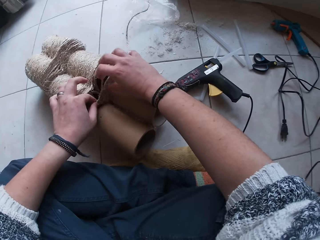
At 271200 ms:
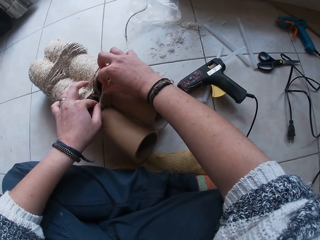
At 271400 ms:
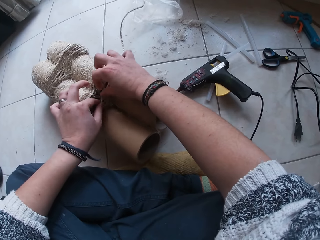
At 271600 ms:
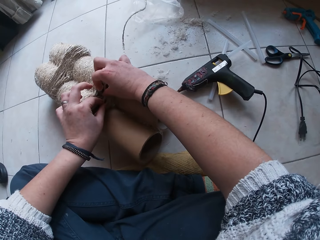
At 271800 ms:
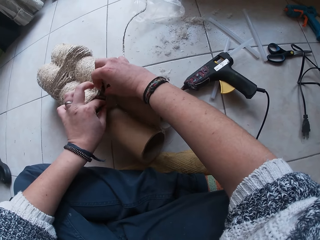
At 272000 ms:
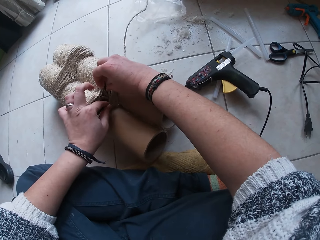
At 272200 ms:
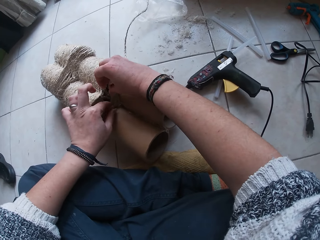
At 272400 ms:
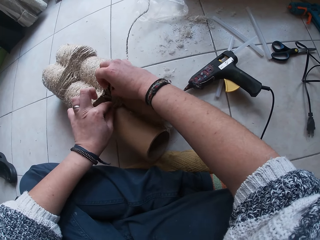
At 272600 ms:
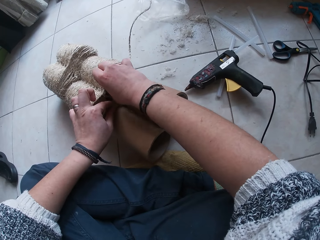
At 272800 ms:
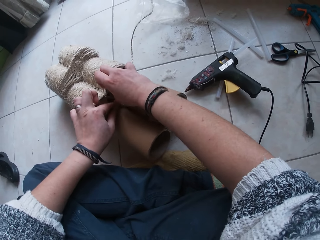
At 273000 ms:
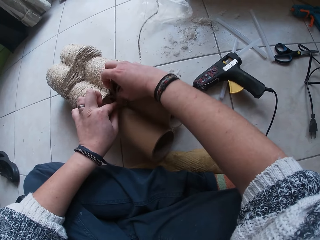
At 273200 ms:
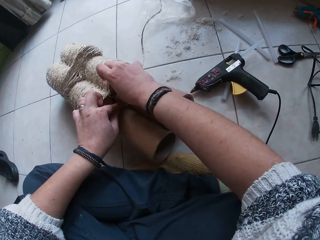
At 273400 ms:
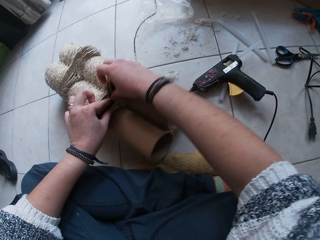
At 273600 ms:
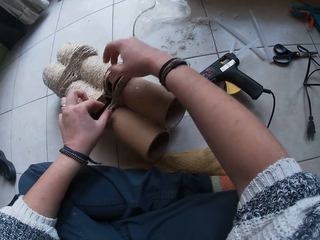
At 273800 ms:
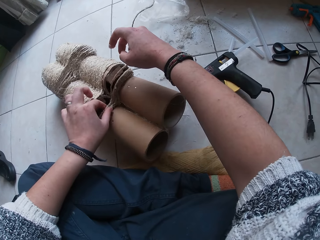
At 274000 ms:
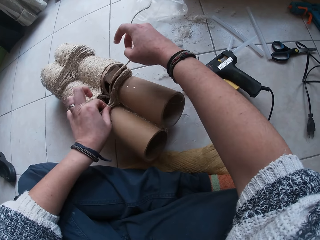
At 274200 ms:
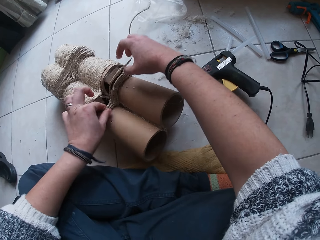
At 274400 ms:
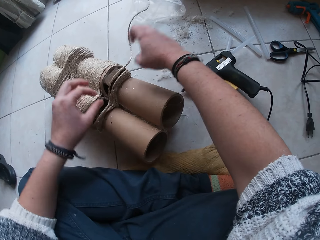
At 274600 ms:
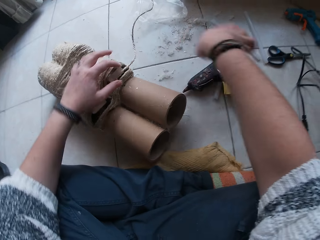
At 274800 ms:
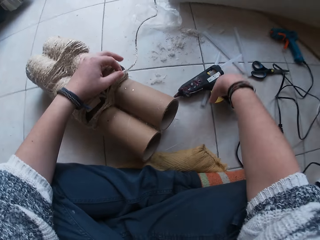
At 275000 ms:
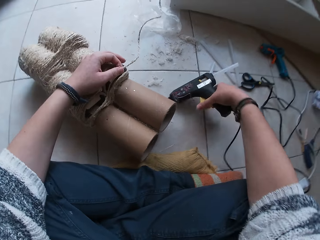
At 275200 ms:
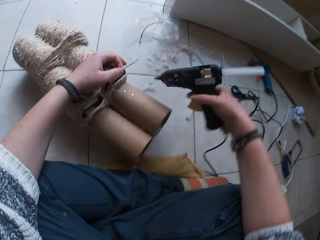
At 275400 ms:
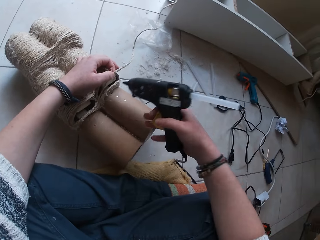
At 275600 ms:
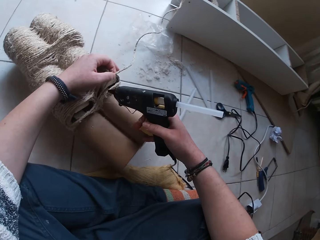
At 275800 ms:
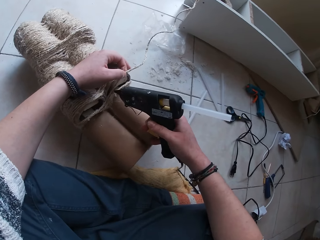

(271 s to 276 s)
The camera wearer presses the string of rope on the paper craft with her hands. She sticks the sisal rope on a roll. She holds the string of rope with her left hand and picks up the glue gun from the floor with her right hand.

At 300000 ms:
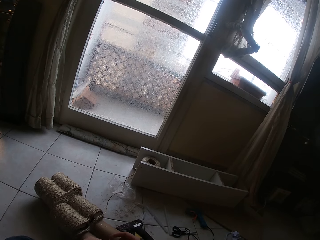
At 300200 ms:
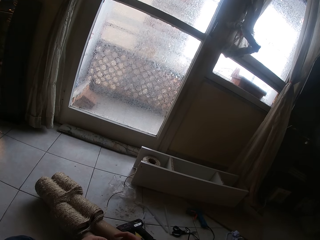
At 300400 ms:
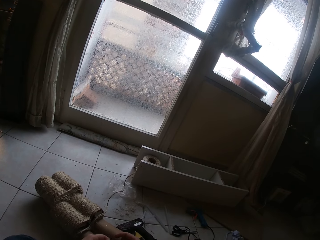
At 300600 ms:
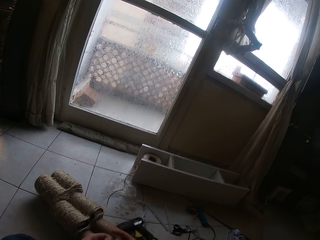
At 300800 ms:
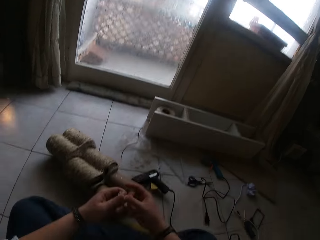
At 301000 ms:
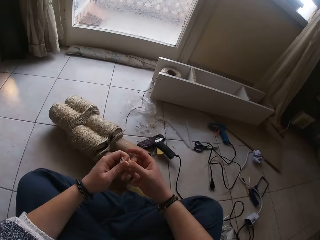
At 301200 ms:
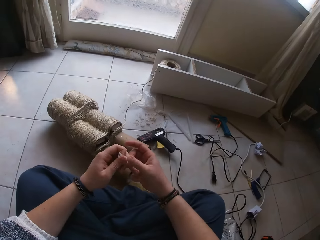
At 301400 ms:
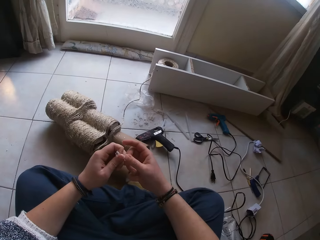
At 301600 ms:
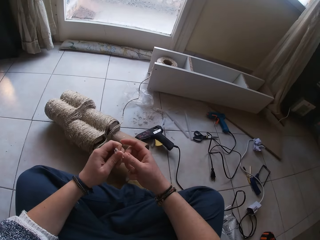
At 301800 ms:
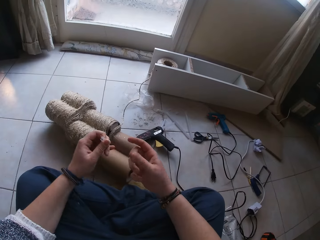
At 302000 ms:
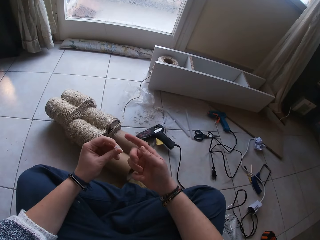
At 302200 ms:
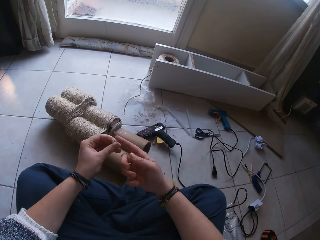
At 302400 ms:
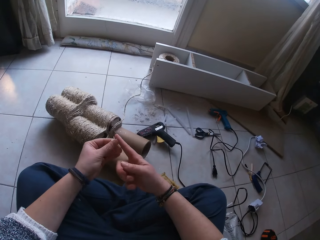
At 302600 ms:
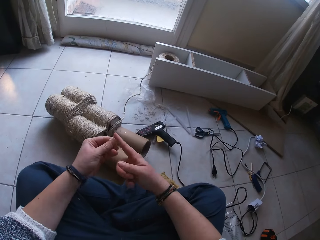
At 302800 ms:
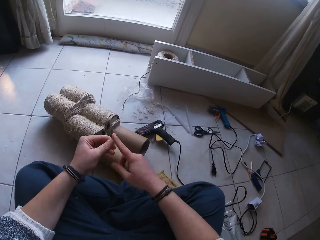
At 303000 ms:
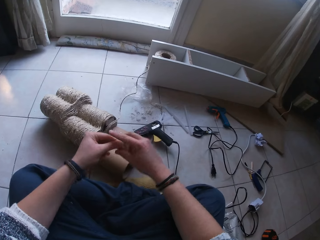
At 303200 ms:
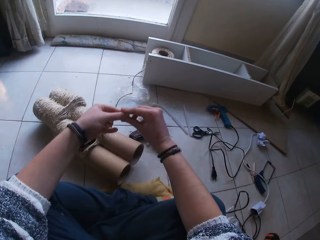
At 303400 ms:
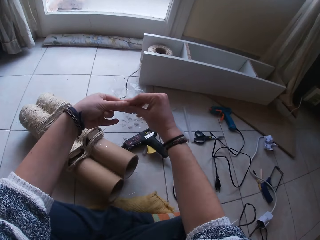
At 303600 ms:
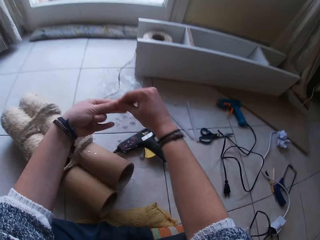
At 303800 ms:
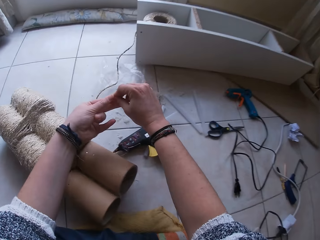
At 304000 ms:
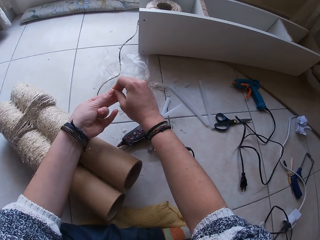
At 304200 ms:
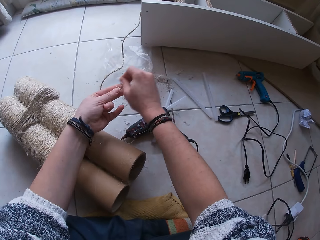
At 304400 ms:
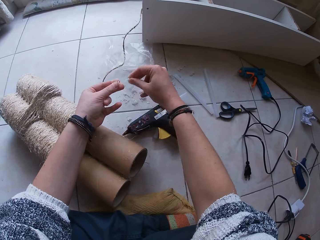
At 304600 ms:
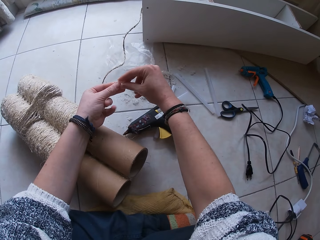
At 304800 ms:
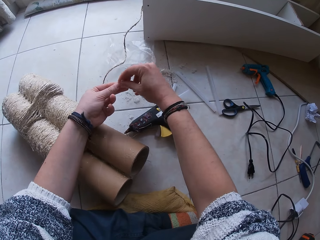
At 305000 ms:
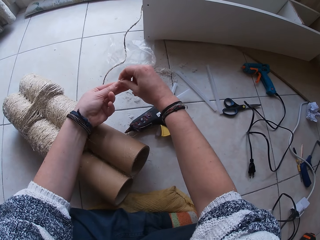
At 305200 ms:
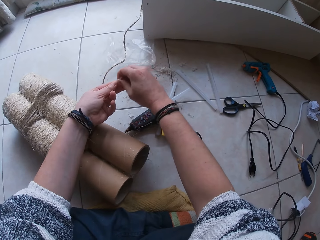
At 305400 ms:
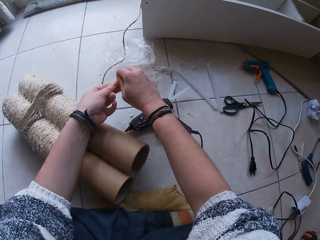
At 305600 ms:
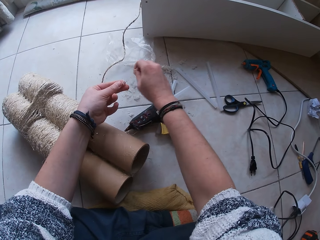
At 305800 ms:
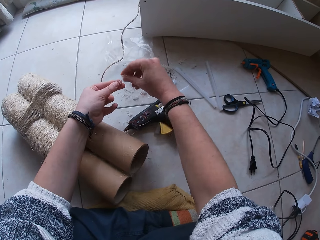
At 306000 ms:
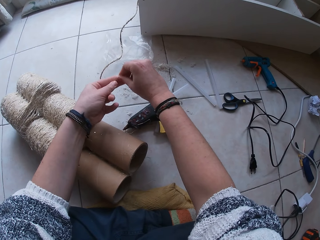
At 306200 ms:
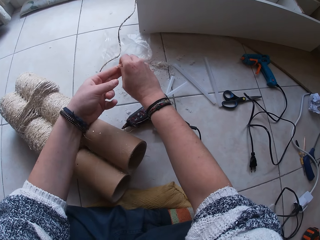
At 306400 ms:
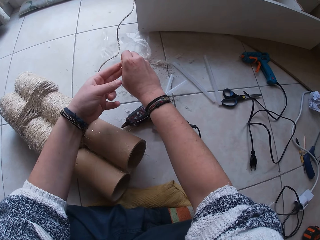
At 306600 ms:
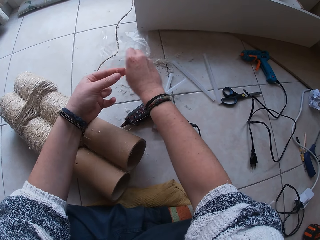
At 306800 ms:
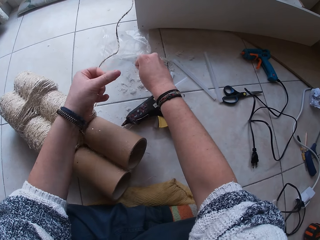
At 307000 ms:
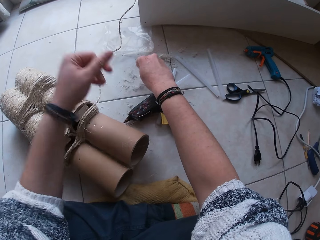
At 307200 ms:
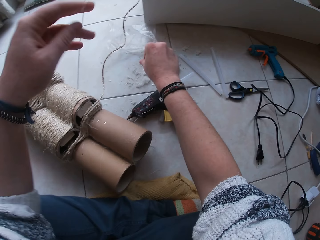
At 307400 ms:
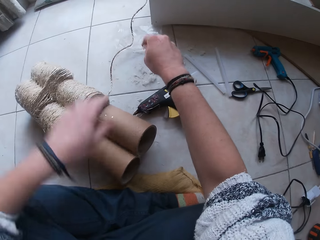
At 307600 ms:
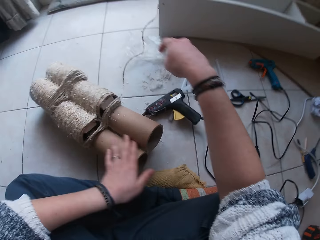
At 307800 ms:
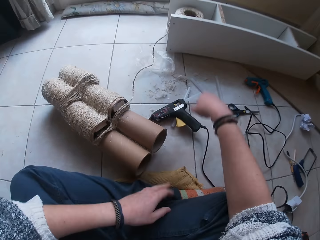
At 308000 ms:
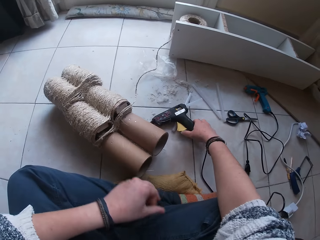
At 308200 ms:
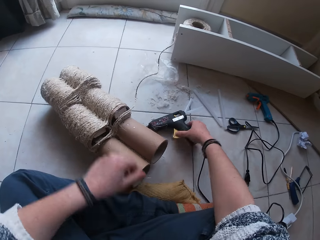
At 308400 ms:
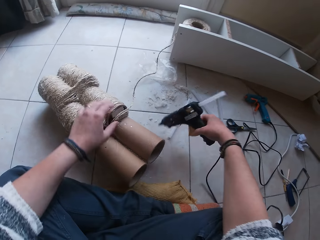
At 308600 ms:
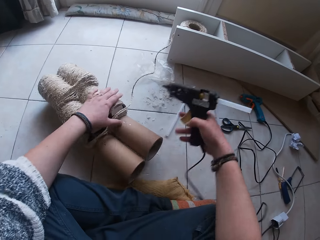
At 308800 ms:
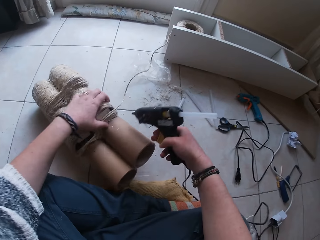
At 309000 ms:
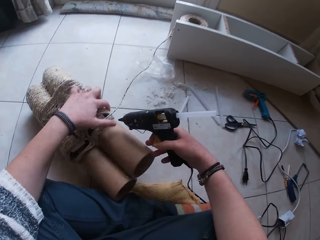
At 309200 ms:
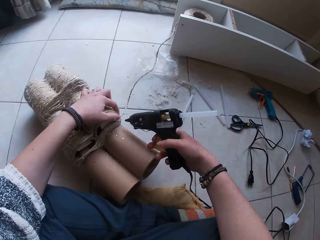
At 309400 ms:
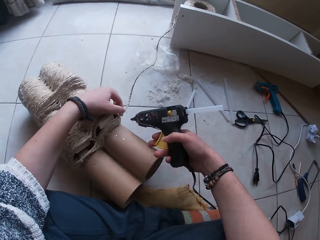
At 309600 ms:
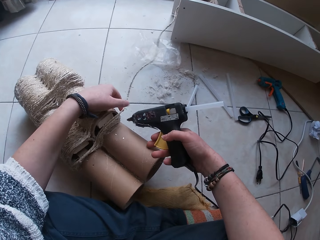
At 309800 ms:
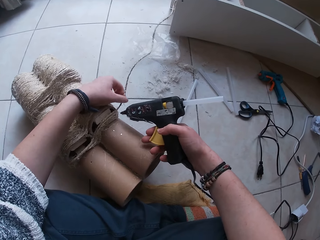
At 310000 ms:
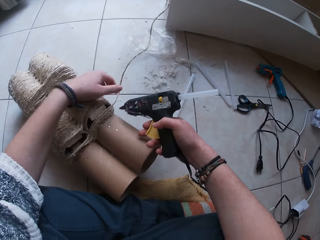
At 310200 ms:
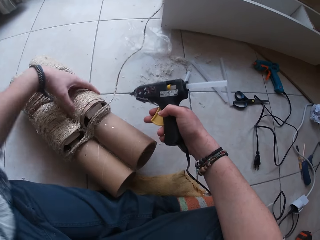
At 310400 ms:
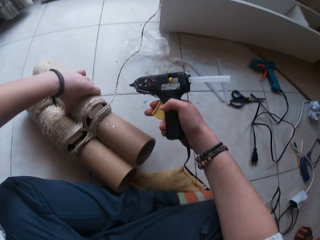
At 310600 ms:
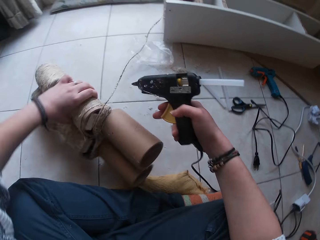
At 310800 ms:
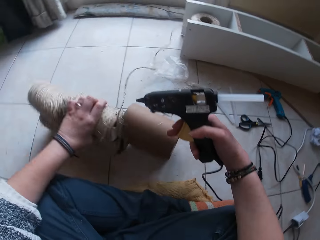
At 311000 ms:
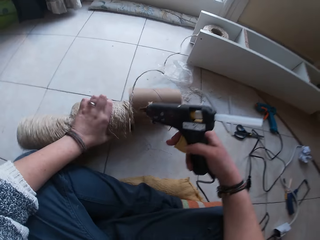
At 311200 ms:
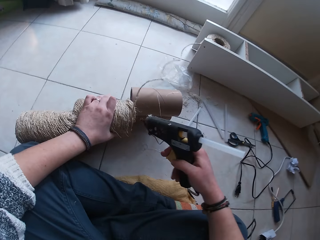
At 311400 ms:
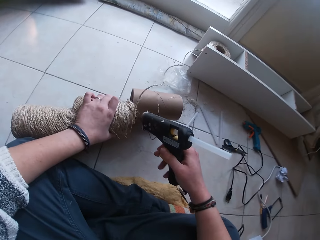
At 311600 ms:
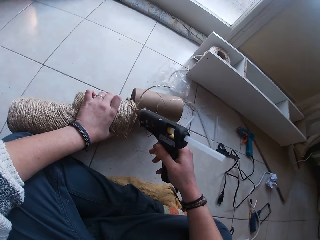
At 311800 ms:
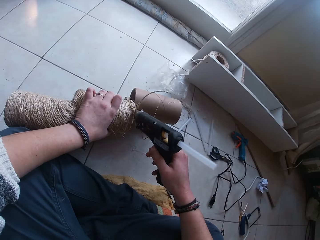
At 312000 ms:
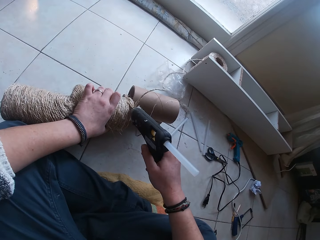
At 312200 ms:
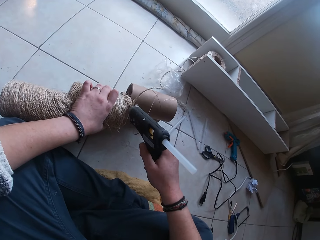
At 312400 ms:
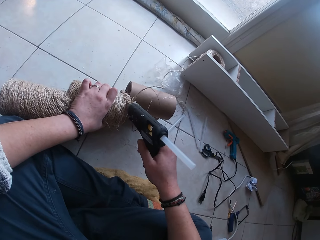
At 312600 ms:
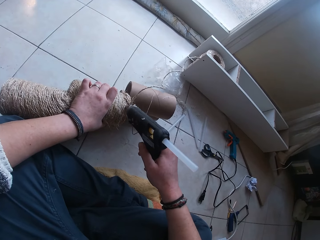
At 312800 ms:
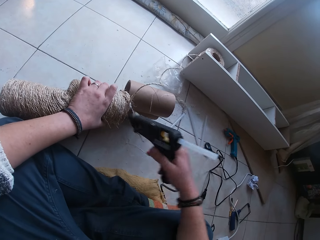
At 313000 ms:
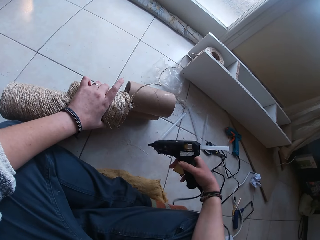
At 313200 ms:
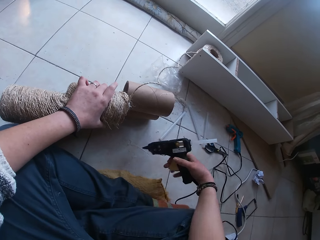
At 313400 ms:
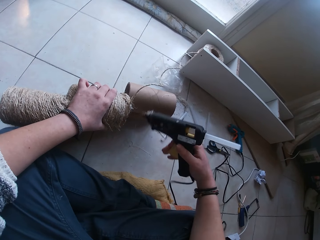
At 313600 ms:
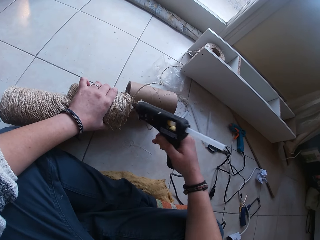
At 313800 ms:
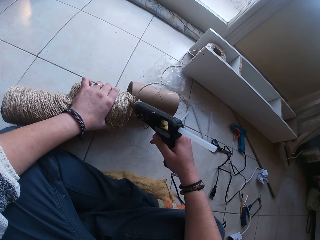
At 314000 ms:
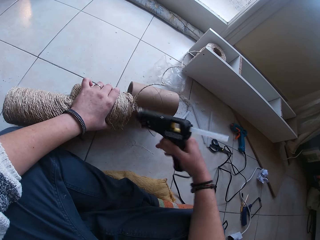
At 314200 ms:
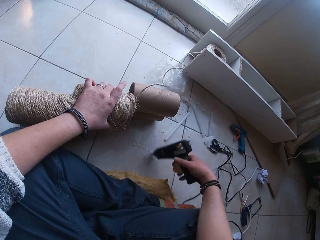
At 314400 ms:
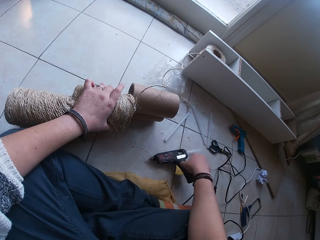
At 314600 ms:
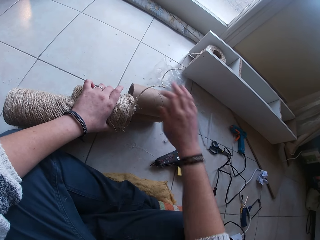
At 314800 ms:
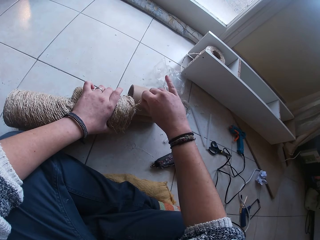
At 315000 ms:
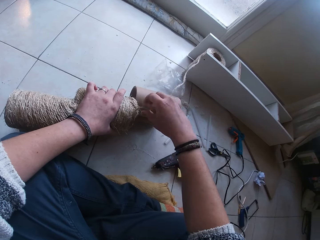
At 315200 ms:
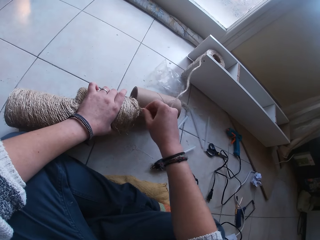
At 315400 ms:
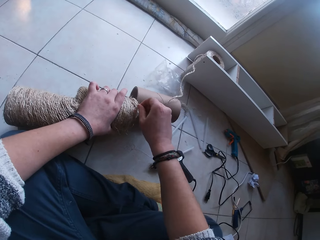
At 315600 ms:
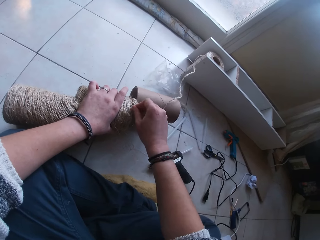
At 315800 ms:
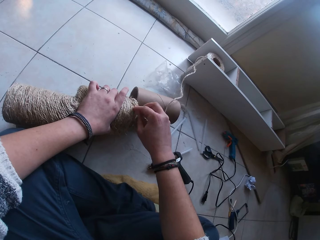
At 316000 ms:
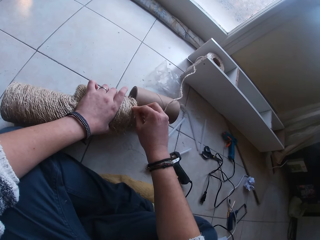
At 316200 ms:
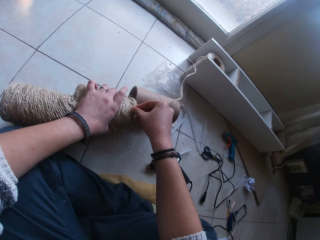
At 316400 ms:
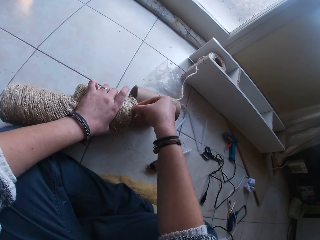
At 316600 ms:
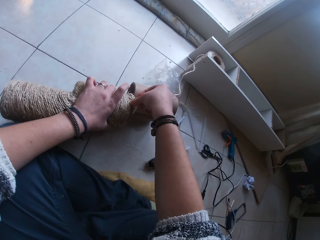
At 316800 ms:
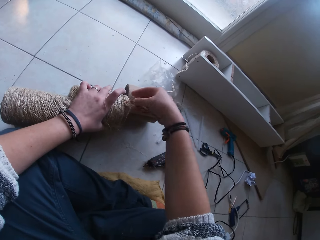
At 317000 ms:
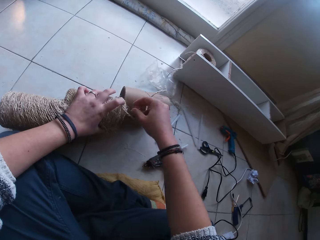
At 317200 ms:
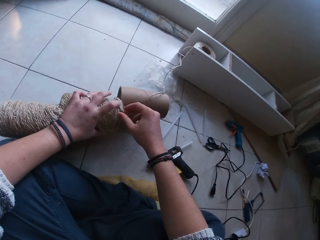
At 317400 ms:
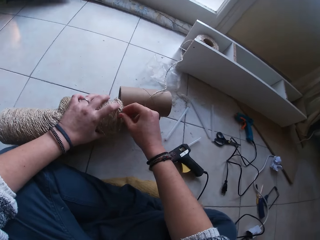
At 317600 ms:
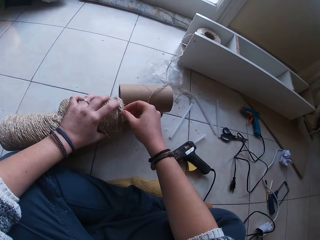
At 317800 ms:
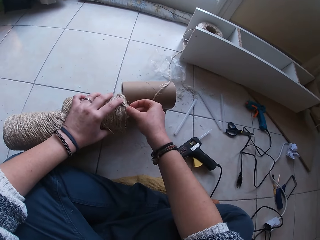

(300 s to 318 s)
The camera wearer peels glue from her right hand with her left hand. She rubs her hands. She peels glue from her left hand with her right hand. She pours the glue on the floor. She drops the gum peels in her right hand on the floor. She touches her cloth with her left hand. She picks up the glue gun from the floor with her right hand. She holds the rolled carton on the floor with her left hand and turns the rolled carton to the side with her left hand. She applies glue to the yarn or rope with the glue gun in her right hand. She places the glue gun in her right hand on the floor. She sticks the yarn to the rolled carton with her right hand. She rolls the rope on the other rope.
